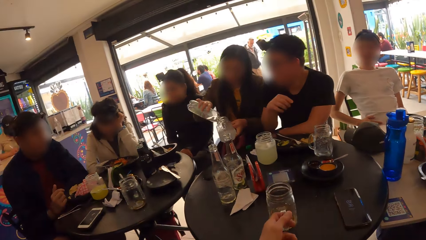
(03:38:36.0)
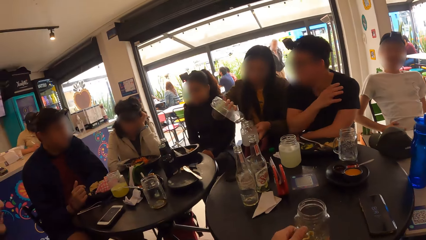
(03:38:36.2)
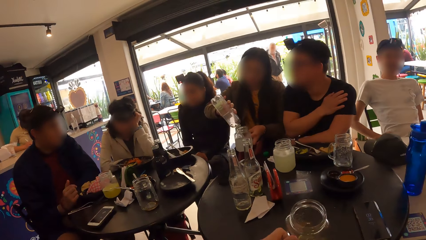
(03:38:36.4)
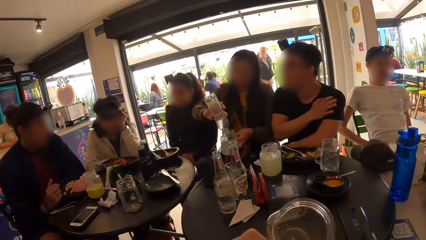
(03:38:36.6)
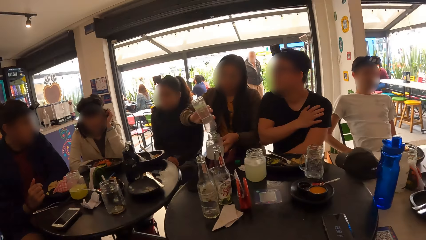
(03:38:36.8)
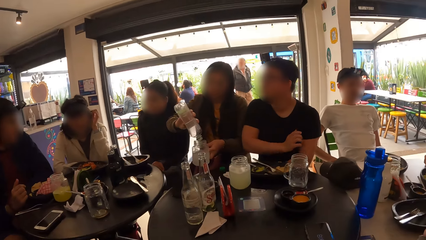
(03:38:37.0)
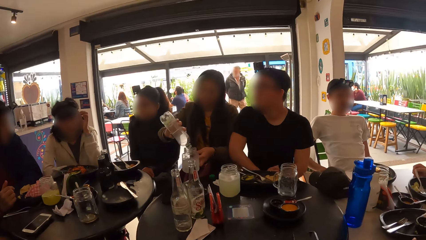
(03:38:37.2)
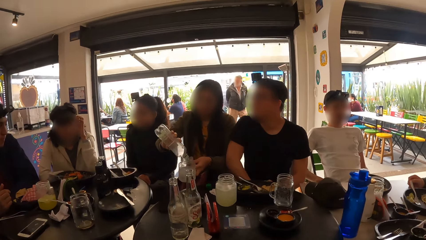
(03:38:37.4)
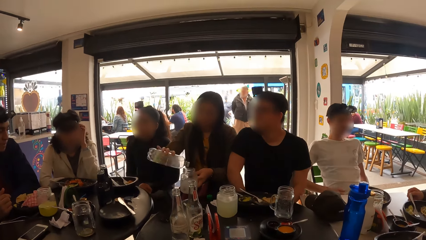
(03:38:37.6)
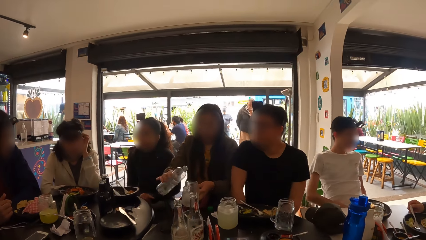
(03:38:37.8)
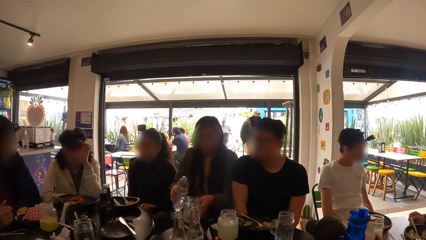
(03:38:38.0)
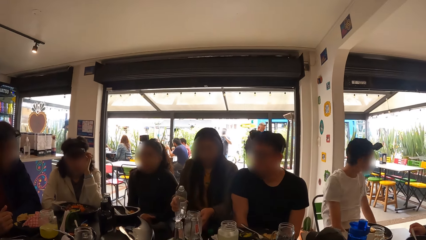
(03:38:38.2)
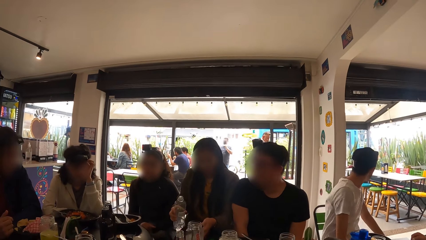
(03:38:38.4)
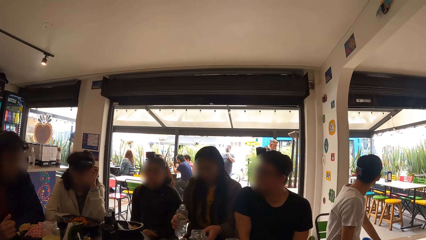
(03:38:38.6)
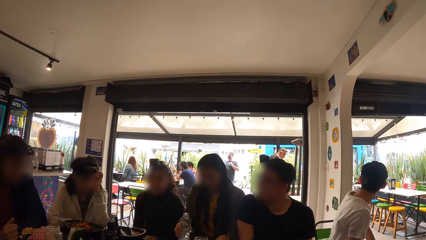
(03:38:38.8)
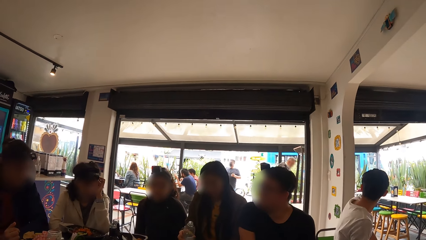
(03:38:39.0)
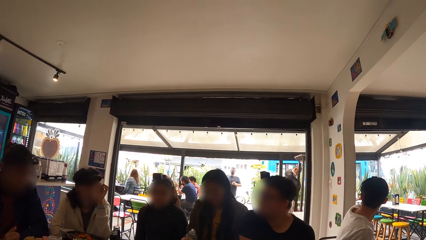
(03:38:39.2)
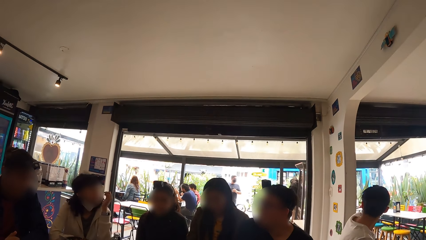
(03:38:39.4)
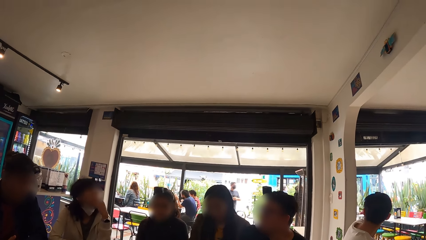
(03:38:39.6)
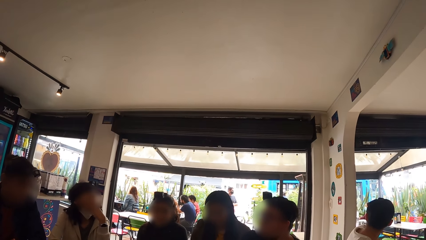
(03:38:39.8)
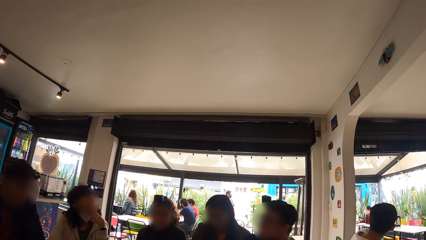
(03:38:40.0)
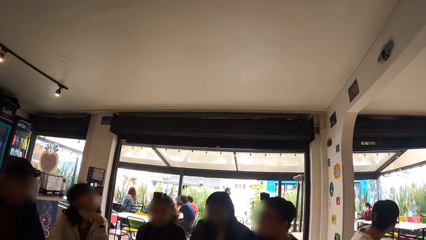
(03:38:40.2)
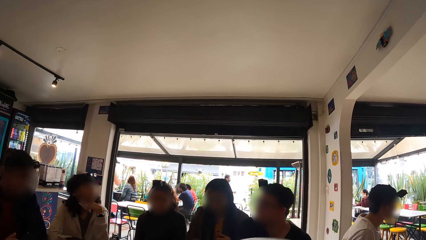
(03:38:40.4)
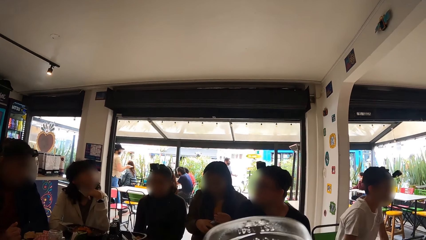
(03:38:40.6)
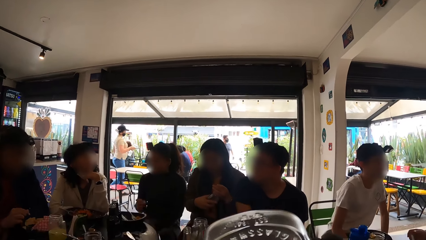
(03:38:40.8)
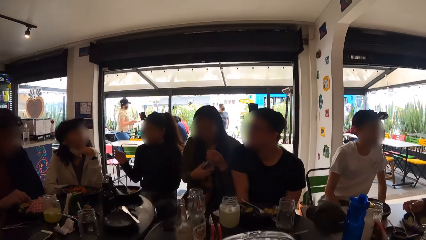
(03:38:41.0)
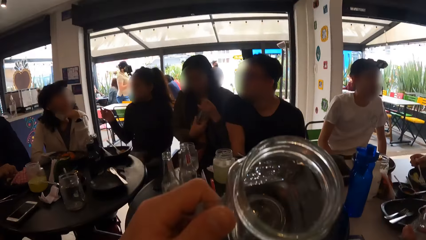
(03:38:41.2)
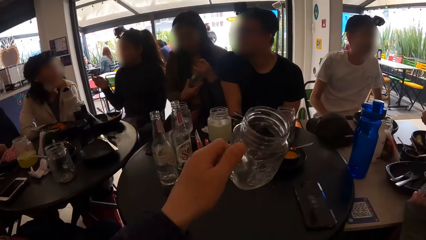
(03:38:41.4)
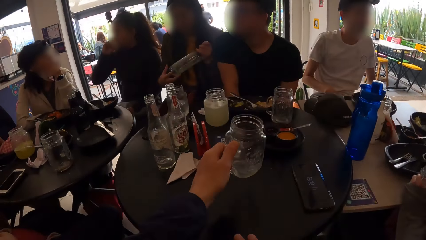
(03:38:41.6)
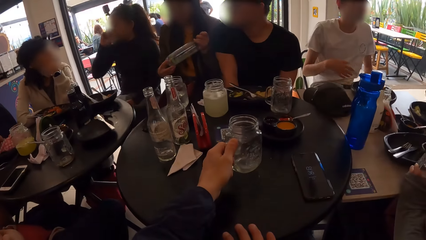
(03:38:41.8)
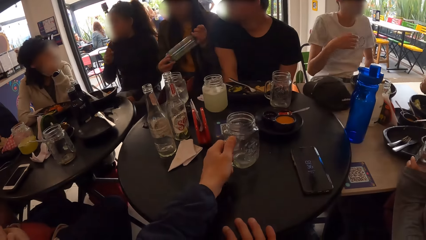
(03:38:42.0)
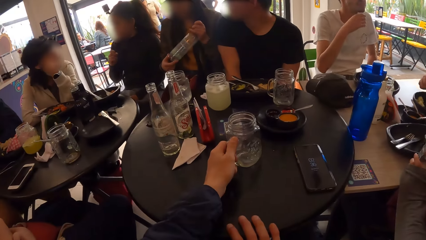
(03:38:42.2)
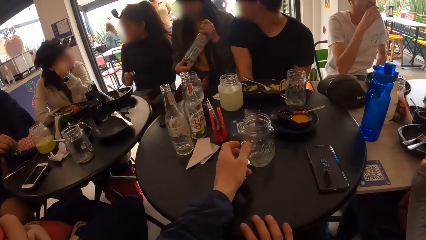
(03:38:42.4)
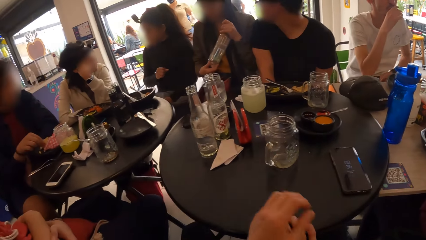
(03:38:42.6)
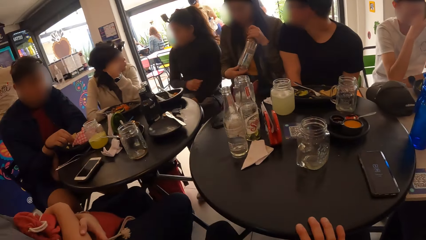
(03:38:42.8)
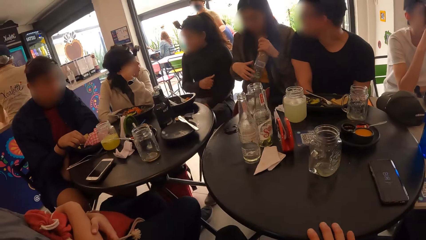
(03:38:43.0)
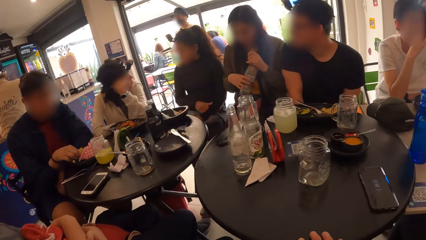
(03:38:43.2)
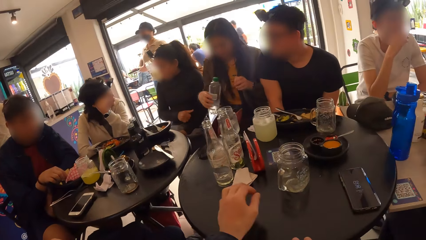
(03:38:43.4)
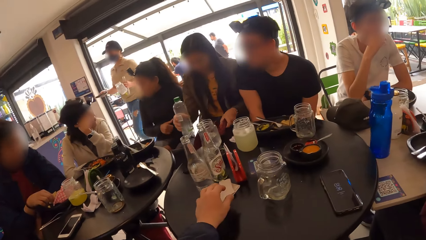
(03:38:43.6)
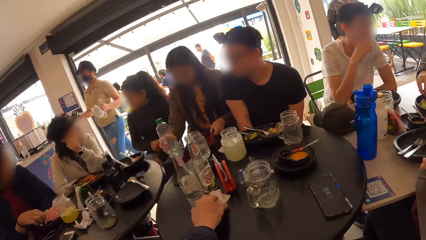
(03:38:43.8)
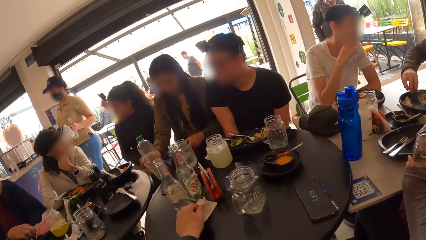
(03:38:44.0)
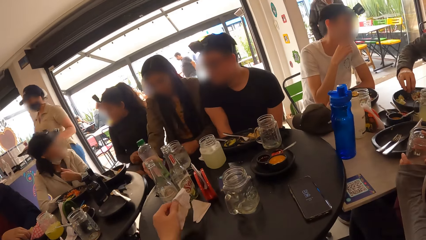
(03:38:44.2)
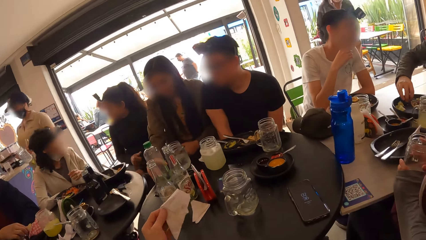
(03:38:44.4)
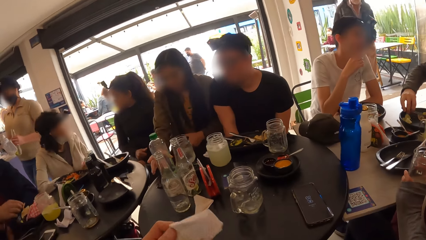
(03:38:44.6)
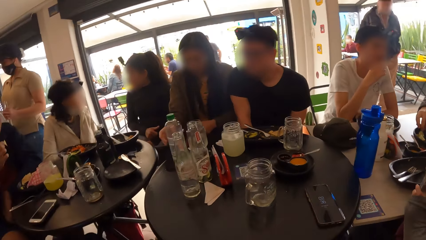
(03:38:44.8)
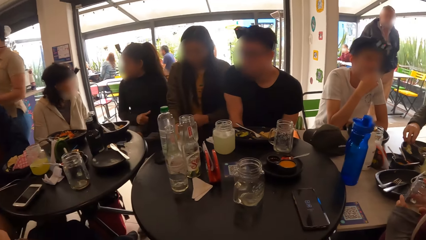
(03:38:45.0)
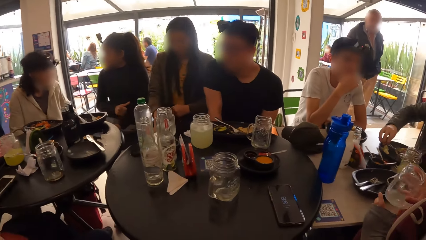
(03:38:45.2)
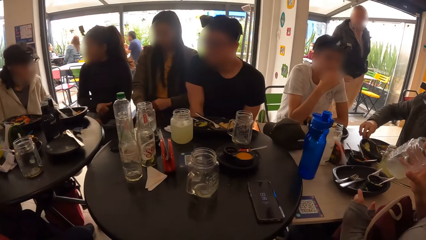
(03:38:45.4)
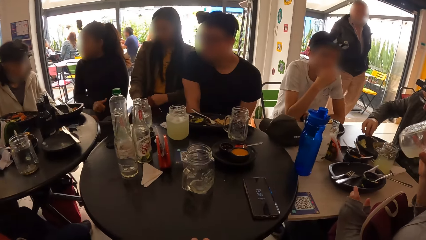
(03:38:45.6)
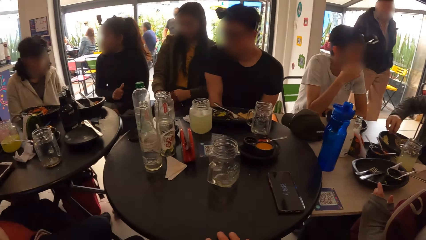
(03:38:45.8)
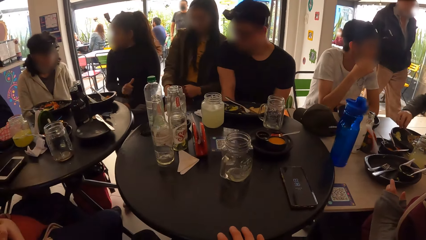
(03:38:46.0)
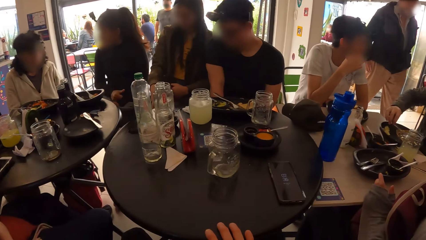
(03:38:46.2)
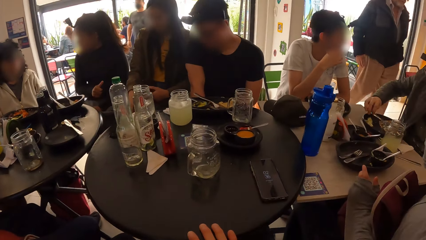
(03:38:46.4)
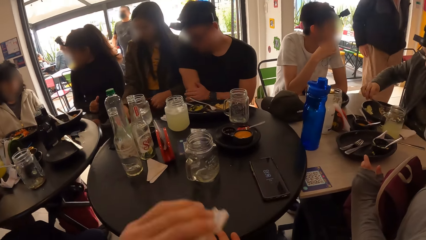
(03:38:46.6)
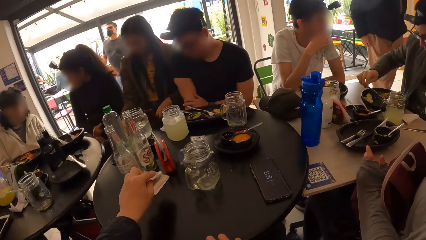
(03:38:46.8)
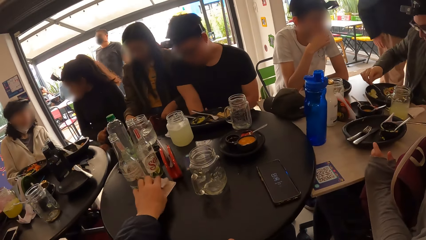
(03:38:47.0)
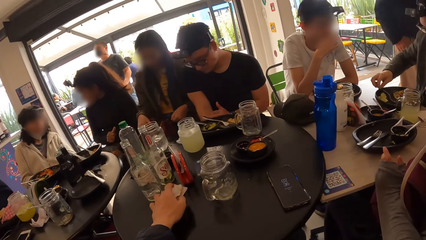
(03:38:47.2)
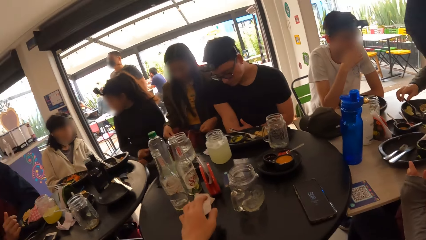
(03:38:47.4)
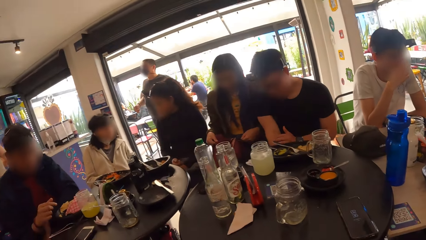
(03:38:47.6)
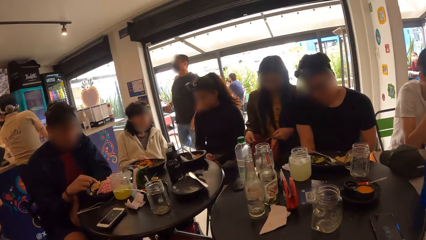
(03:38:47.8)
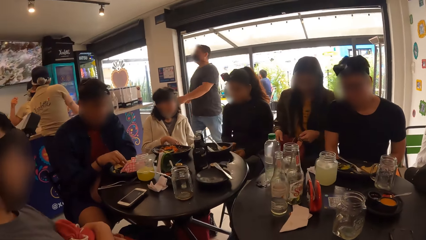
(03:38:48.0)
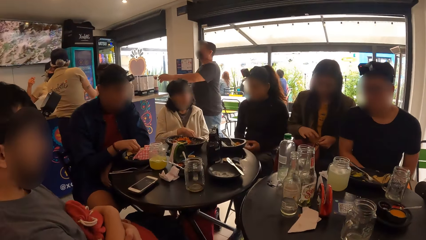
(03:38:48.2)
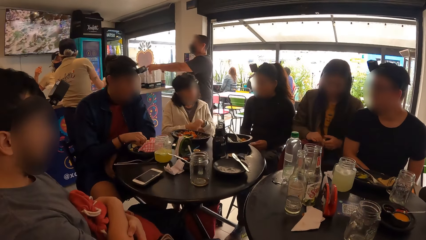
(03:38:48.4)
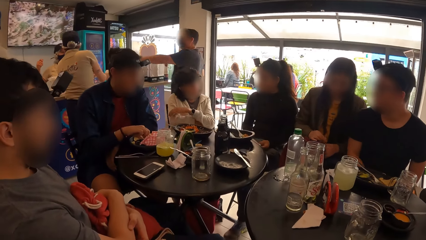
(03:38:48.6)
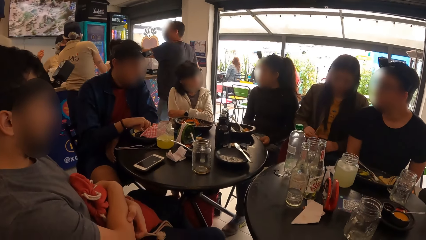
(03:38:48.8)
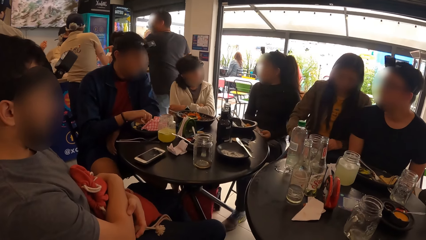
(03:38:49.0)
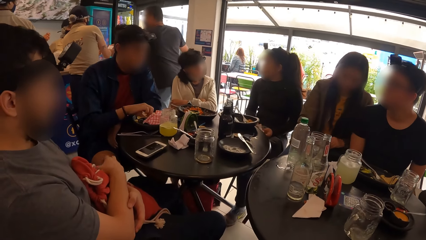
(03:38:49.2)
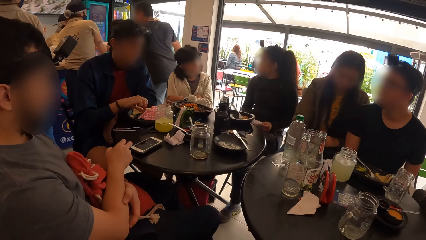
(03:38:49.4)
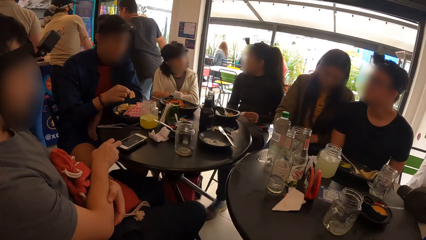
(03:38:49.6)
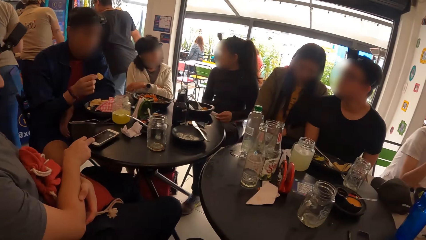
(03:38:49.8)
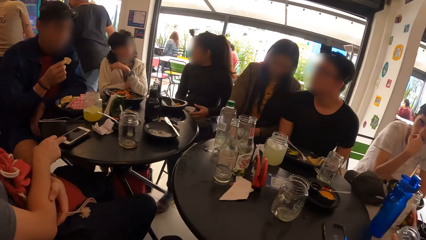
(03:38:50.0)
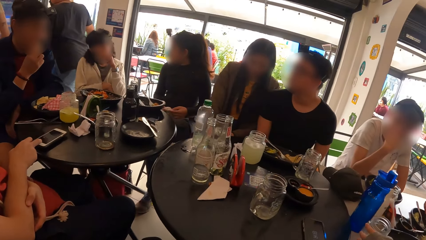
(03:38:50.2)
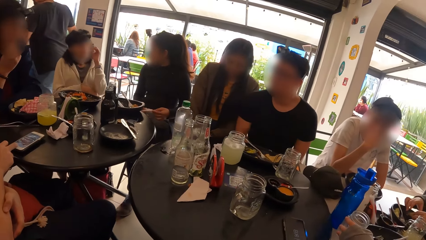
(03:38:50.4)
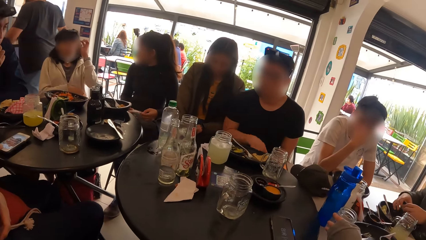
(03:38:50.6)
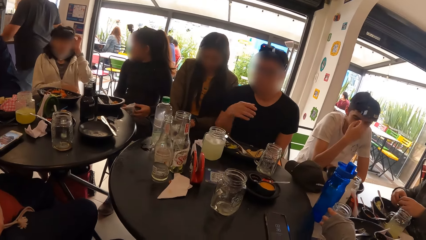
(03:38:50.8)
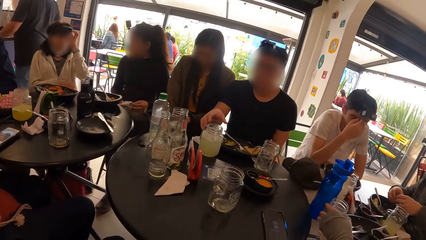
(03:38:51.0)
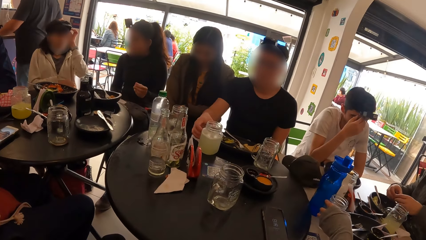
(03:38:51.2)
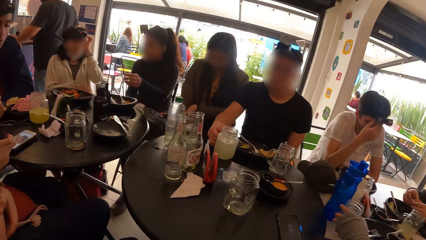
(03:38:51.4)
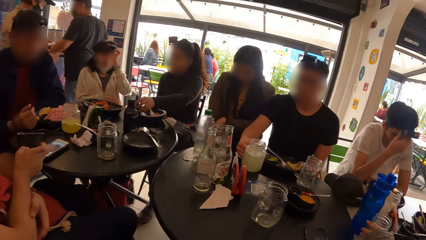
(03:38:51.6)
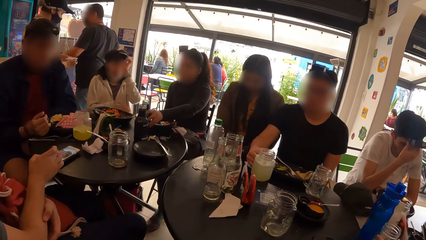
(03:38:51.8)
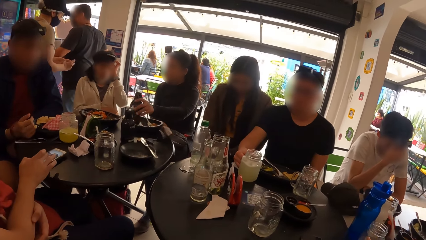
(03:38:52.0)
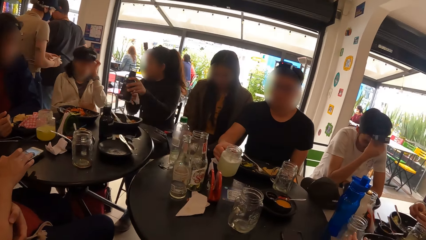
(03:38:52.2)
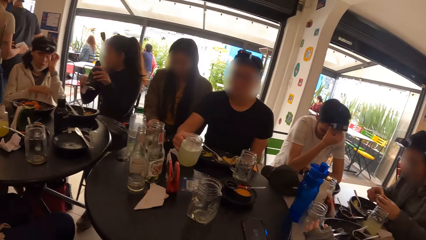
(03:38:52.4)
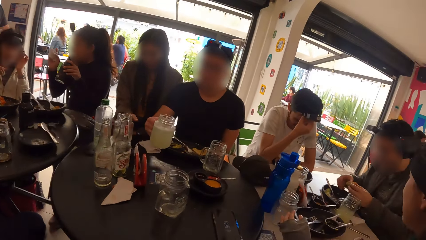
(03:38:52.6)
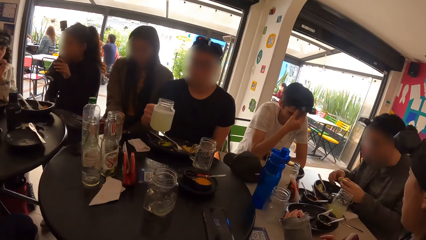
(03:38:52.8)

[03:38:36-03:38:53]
The camera wearer picks a glass cup of juice from the table with his left hand. He drinks from the glass cup in his left hand. The woman places the glass cup on the table with her left hand. The camera wearer looks around. The woman covers the water bottle with her left hand. The camera wearer places the glass cup on the table with his left hand. He picks a serviette from the table with his left hand. Another woman picks a glass cup from the table with her right hand and drinks from the glass cup in her right hand. The camera wearer cleans his hand with the serviette. He places the serviette on the table with his left hand. He looks around. The man picks his glass cup with his right hand. Yet another woman picks the water bottle from the table with her left hand.
